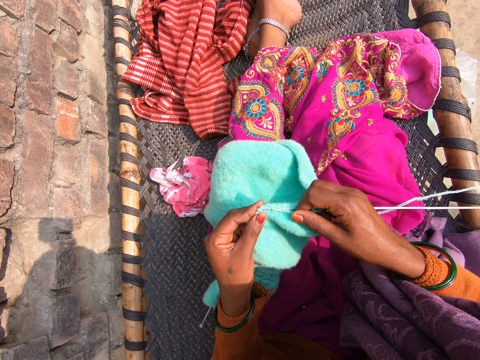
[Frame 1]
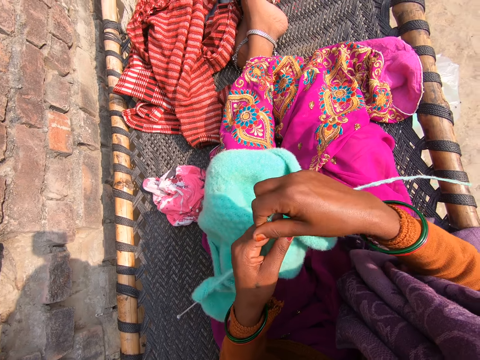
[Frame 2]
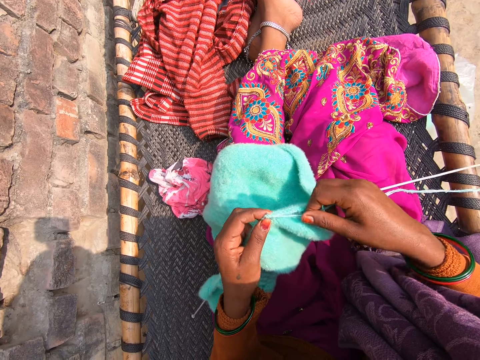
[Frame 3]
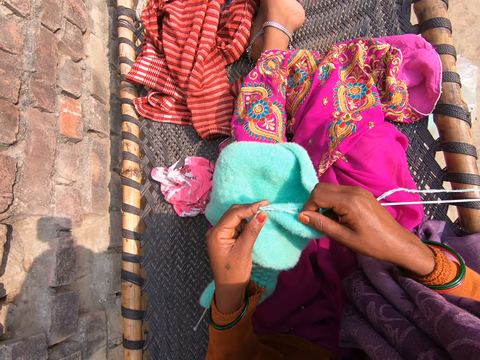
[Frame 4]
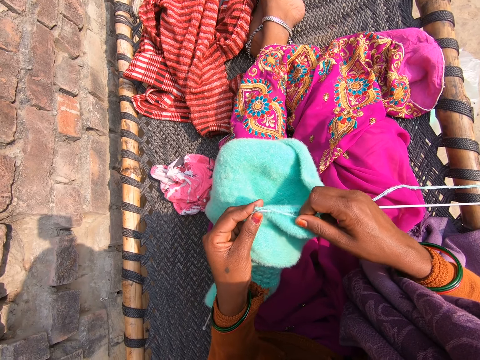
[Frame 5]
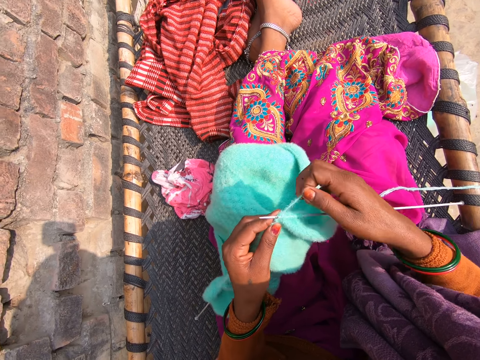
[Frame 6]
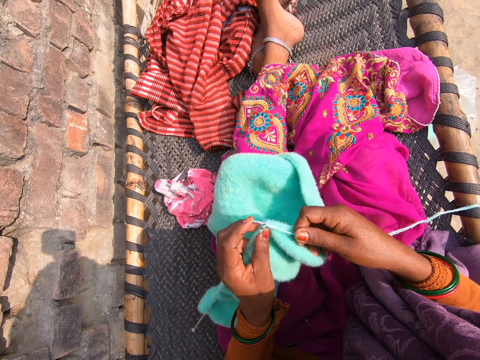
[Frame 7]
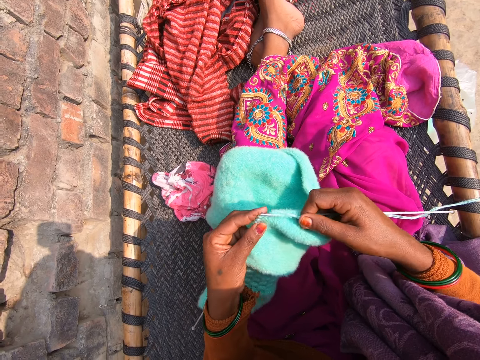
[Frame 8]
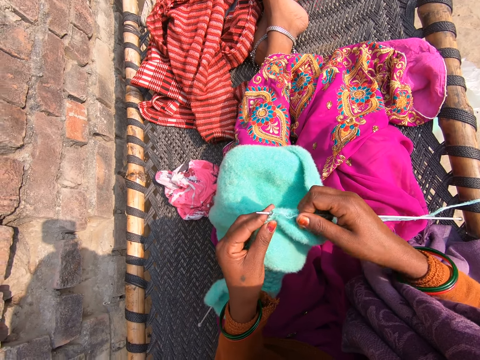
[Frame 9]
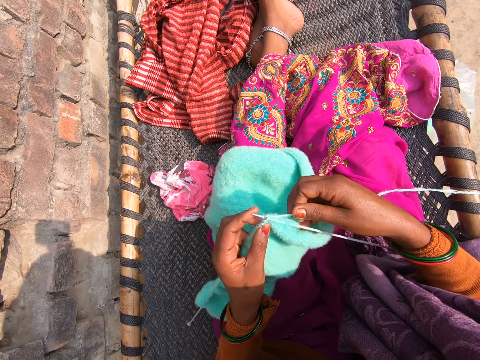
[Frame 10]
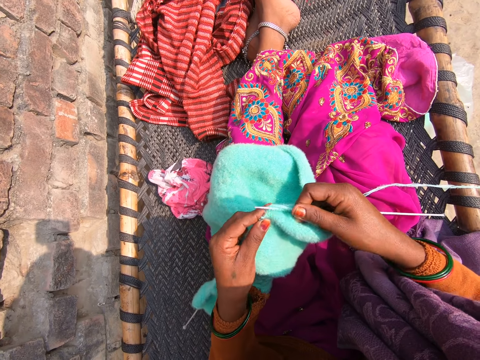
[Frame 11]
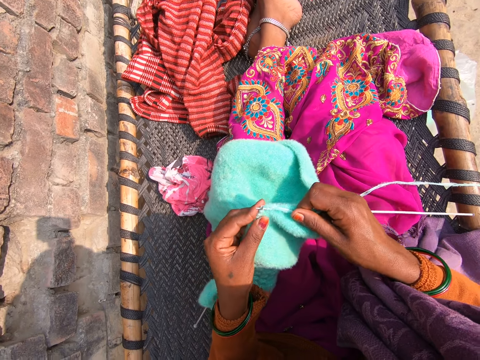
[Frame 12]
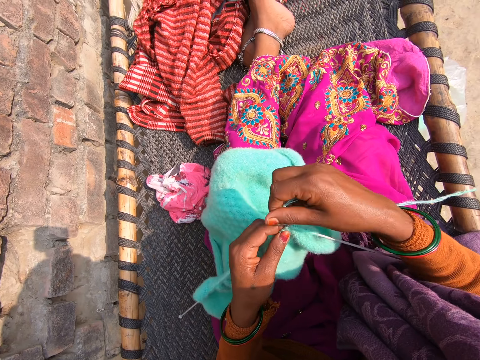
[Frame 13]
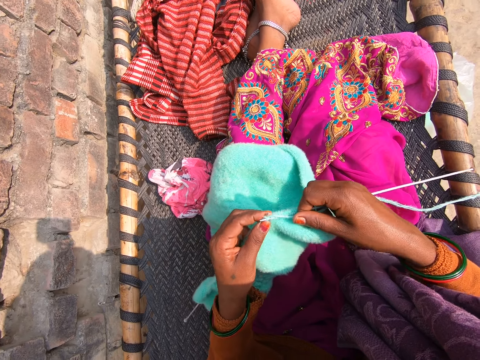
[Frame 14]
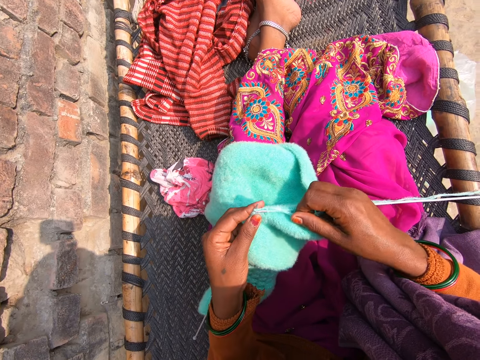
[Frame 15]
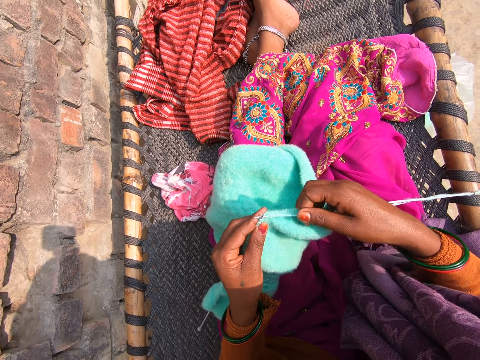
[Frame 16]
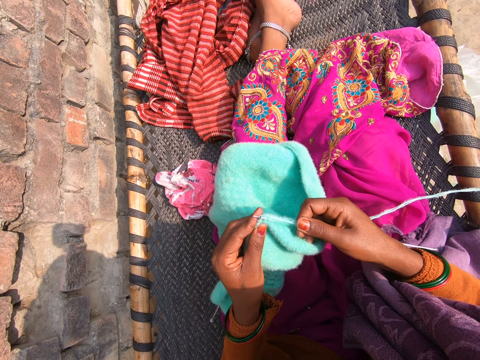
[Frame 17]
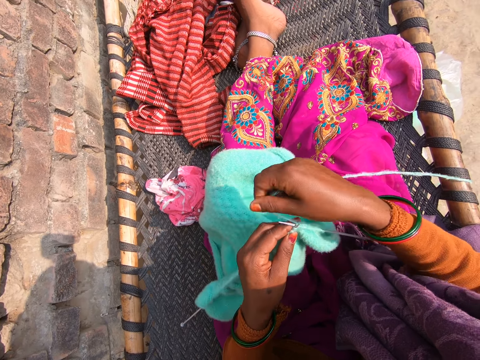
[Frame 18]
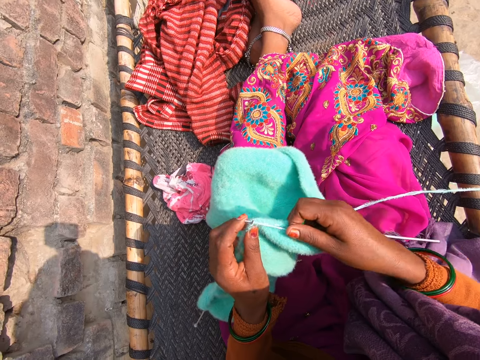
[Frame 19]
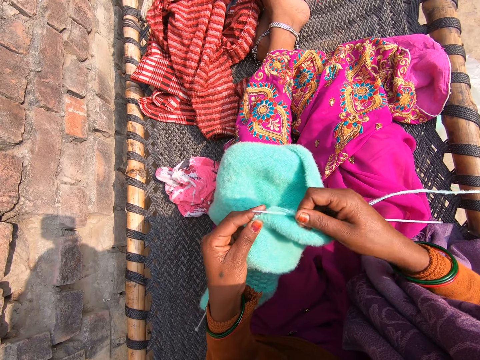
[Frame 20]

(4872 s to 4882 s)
The camera wearer knits a piece of cloth.

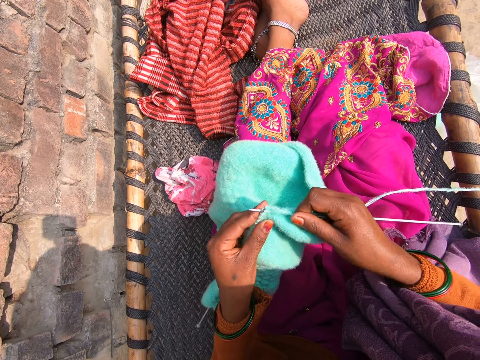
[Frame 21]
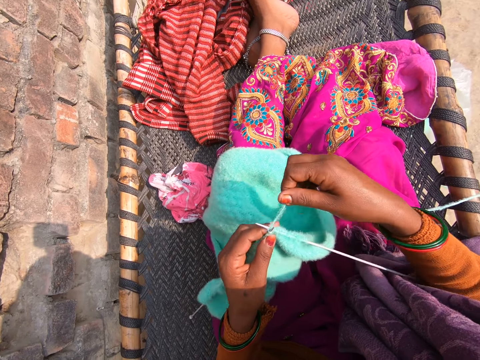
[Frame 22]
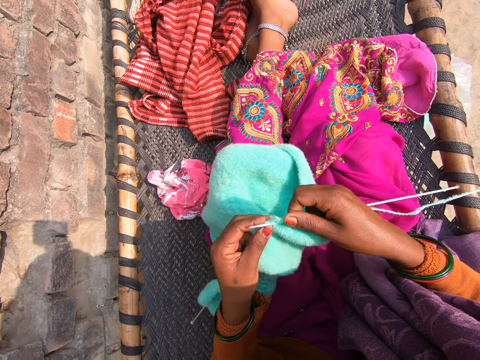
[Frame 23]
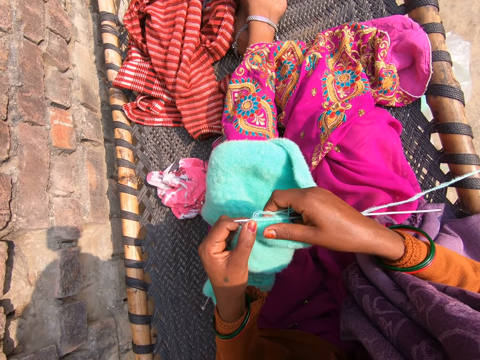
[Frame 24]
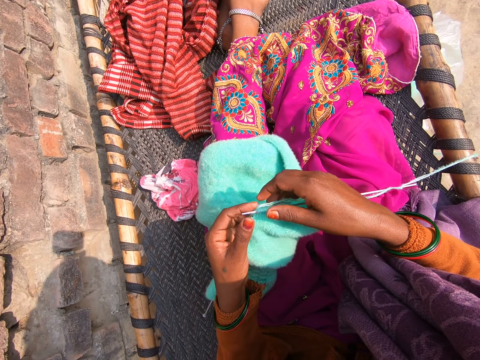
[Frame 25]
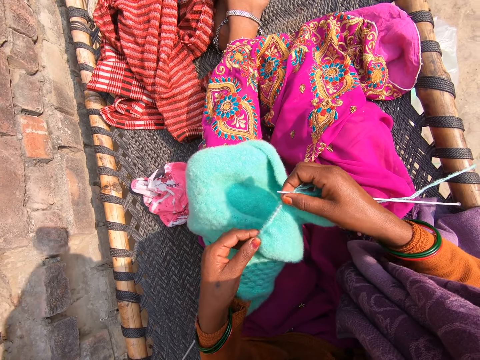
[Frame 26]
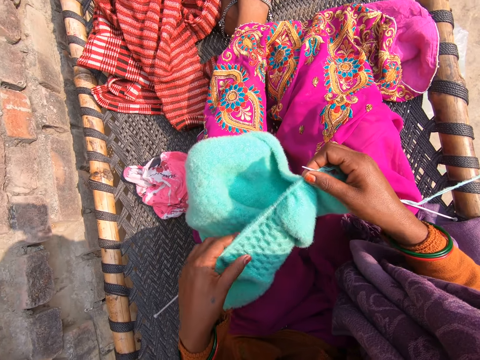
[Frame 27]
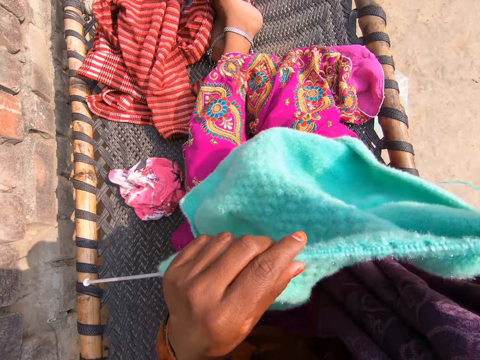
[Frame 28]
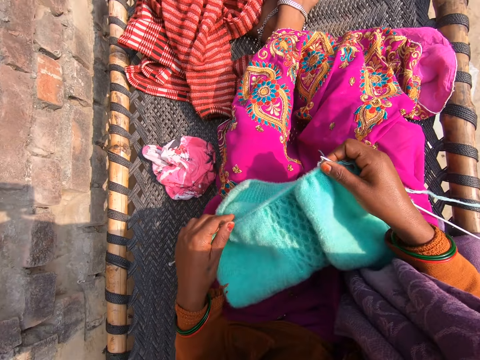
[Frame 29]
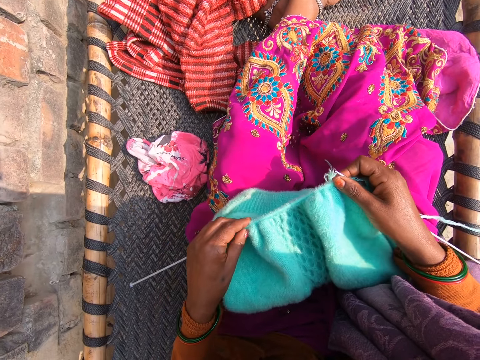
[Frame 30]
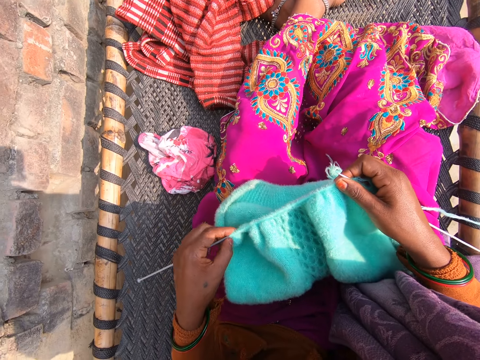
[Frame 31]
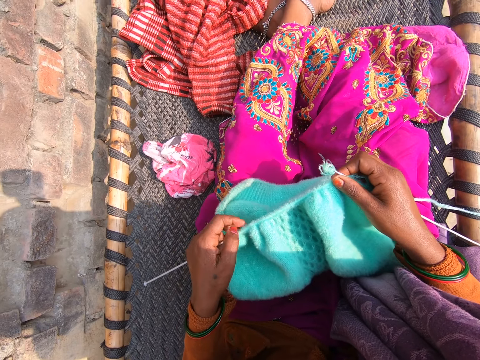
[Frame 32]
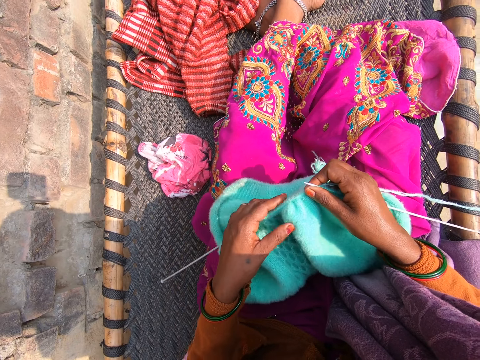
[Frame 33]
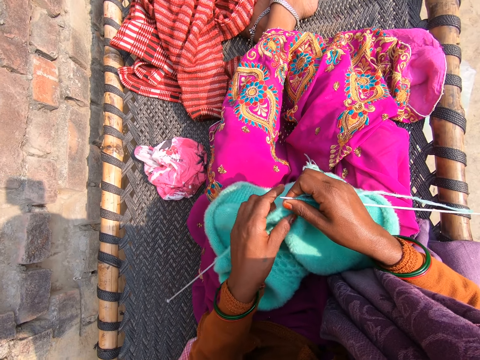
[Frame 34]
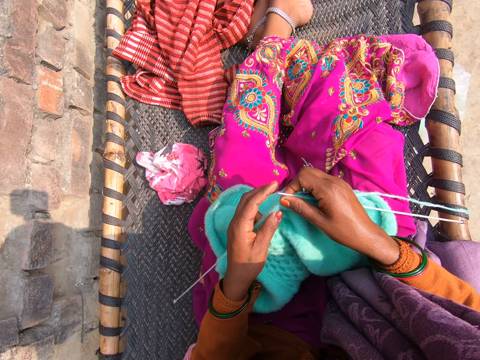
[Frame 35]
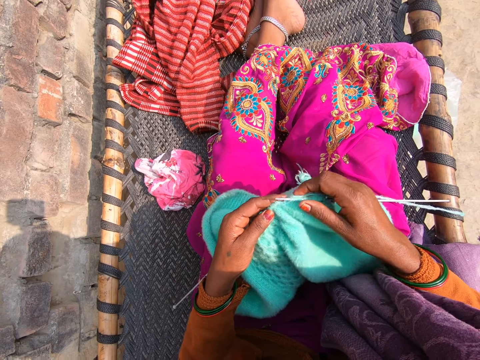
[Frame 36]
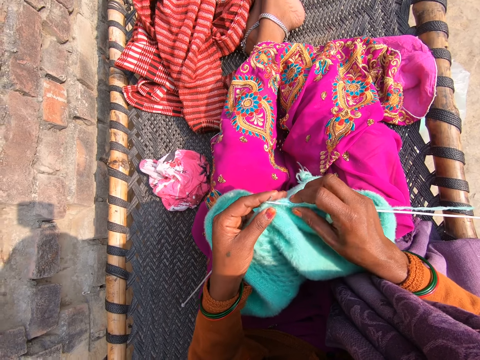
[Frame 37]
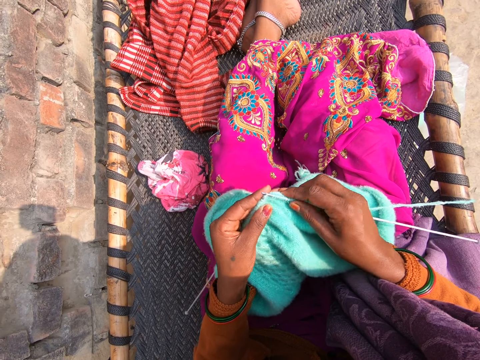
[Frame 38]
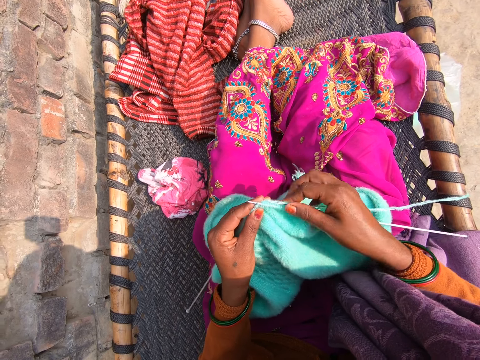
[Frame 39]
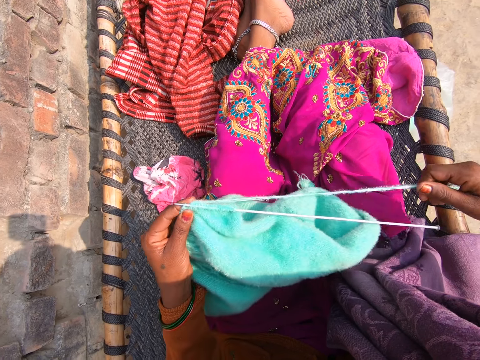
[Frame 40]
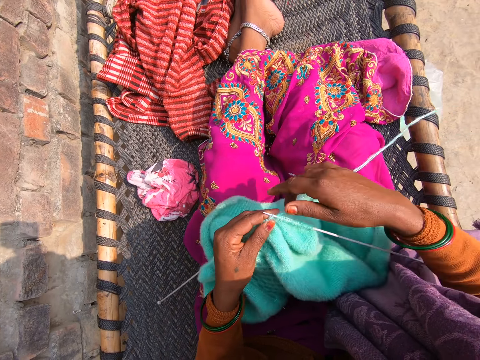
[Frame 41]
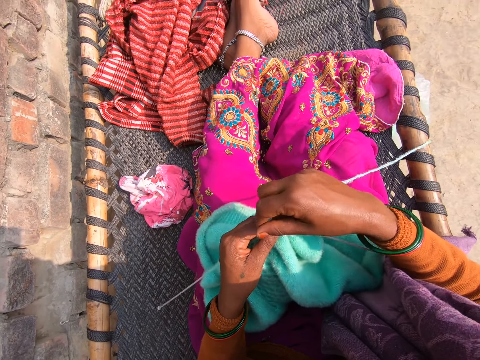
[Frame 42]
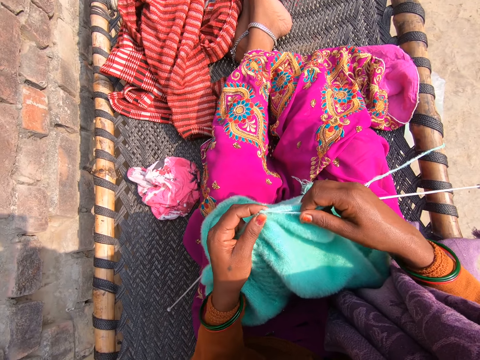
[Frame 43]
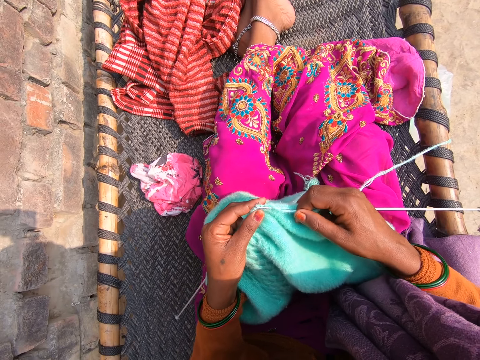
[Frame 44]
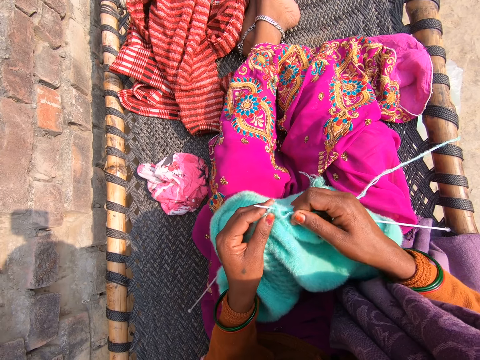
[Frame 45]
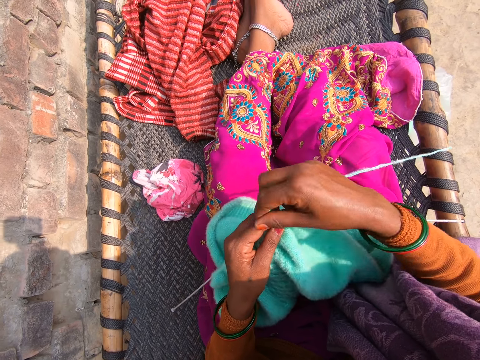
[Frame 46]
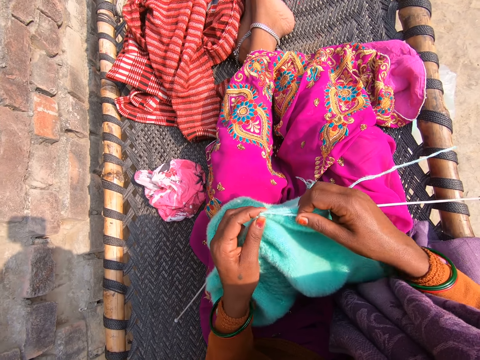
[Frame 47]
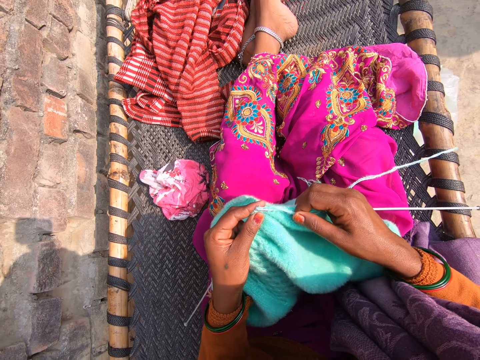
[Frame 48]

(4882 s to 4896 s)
The camera wearer adjusts the fabric. They knit the fabric with the wool and knitting pins.

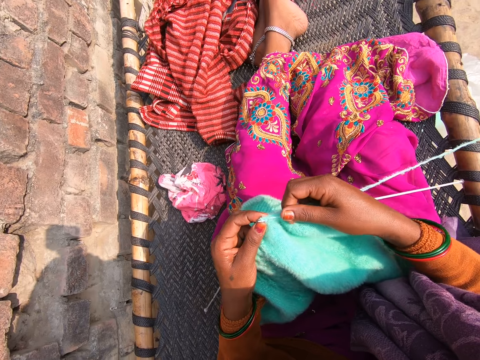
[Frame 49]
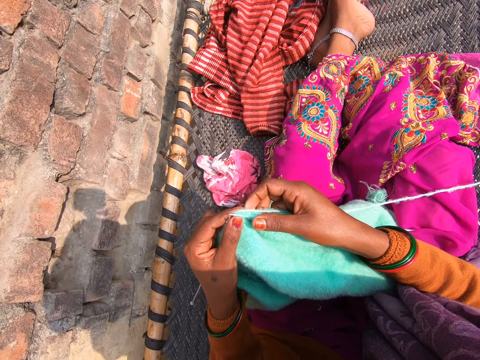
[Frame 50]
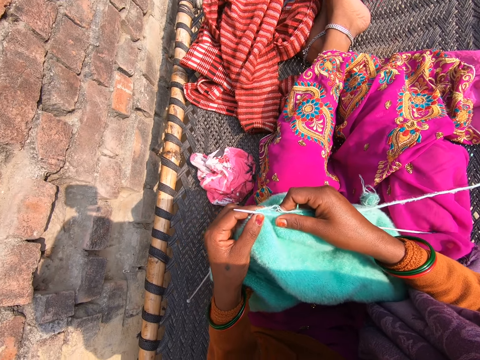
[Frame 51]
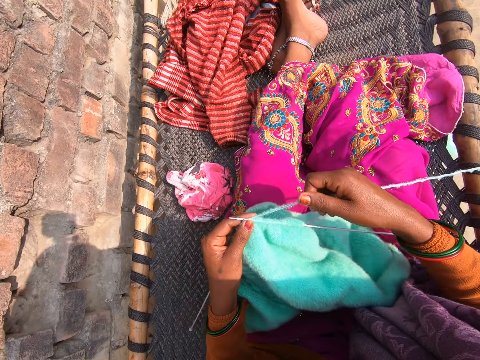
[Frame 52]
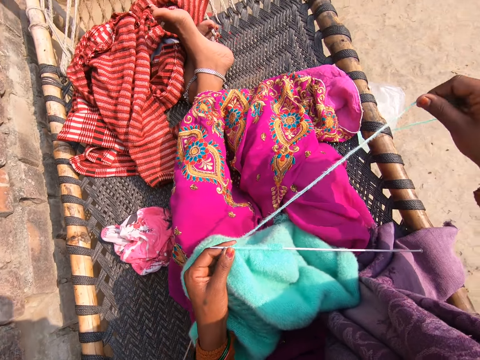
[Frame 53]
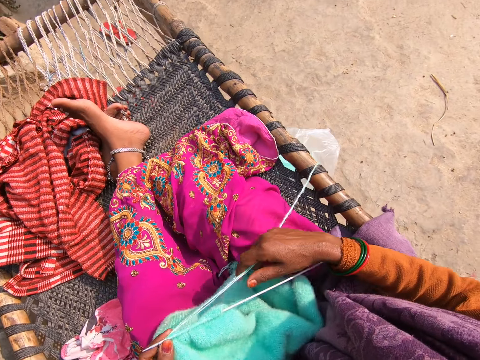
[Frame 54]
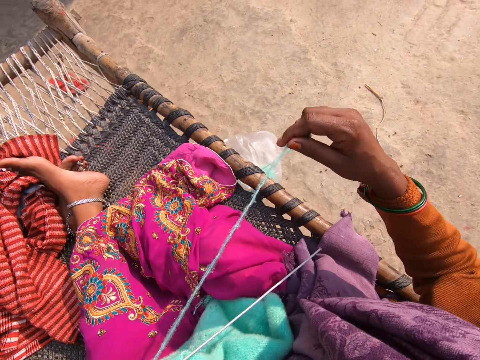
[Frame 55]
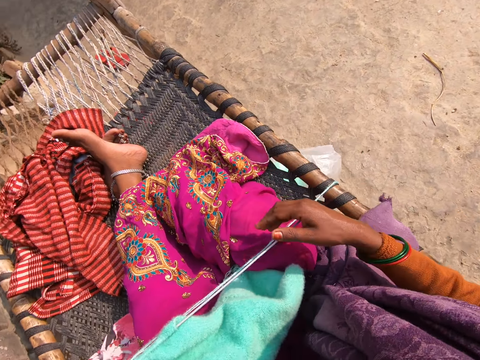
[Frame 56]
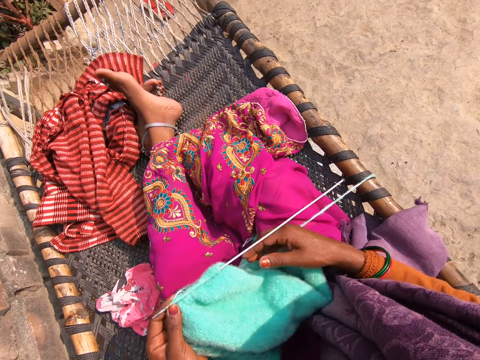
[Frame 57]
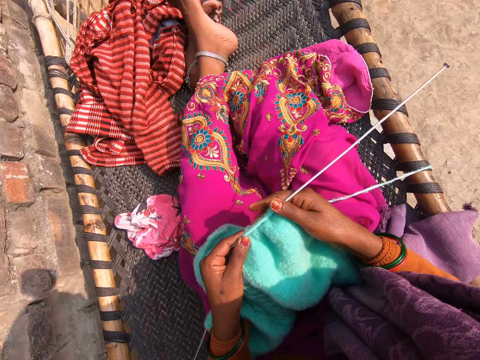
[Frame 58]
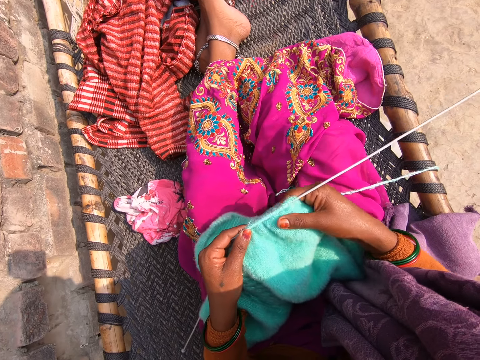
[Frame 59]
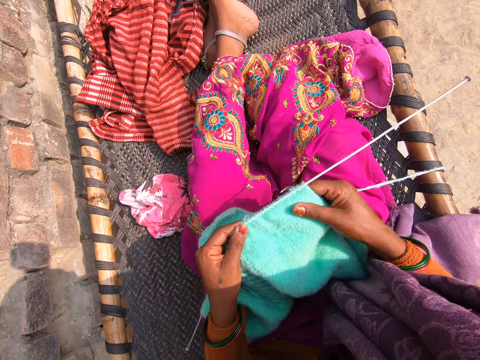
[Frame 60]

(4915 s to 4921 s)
The camera wearer interacts with a boy. They adjust the fabric.
